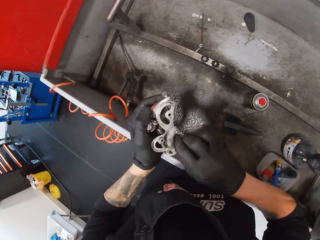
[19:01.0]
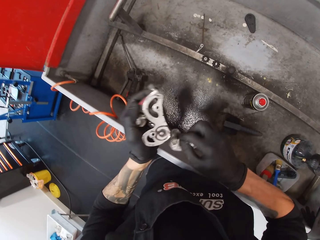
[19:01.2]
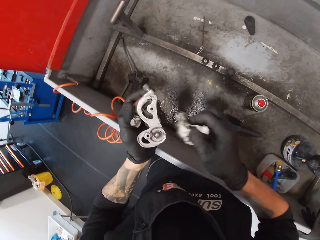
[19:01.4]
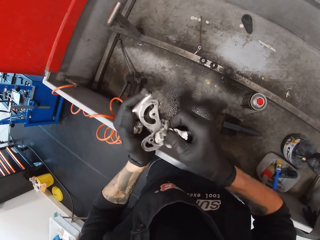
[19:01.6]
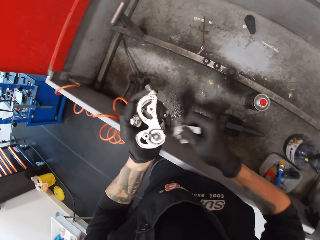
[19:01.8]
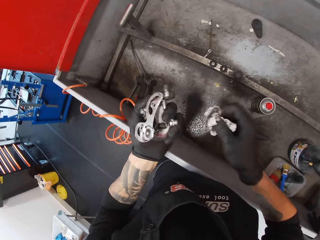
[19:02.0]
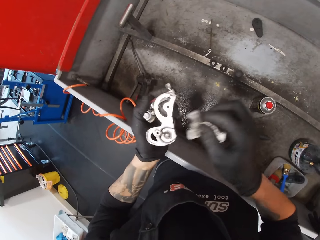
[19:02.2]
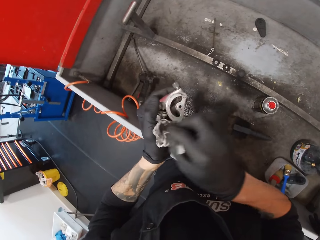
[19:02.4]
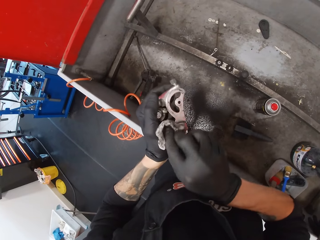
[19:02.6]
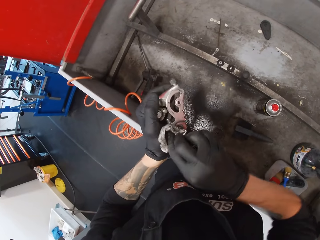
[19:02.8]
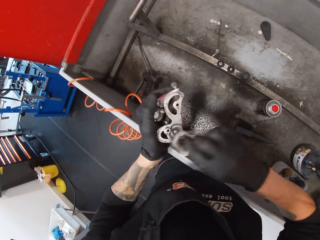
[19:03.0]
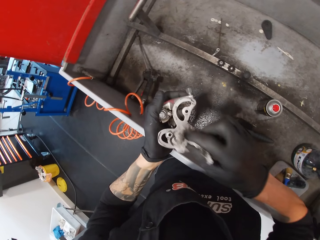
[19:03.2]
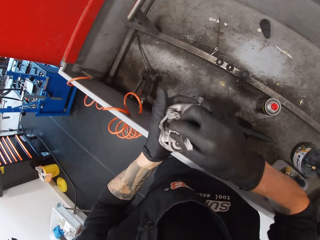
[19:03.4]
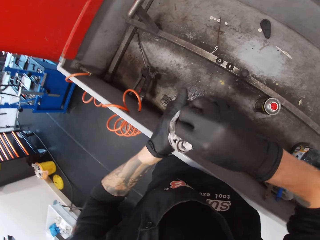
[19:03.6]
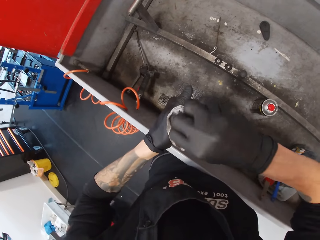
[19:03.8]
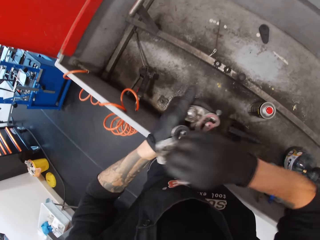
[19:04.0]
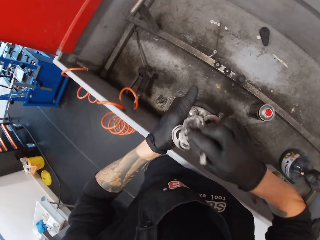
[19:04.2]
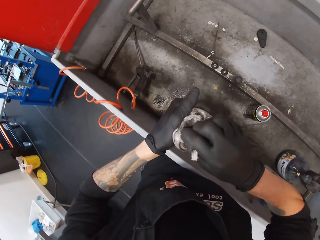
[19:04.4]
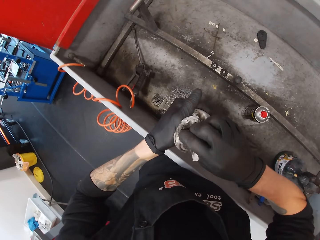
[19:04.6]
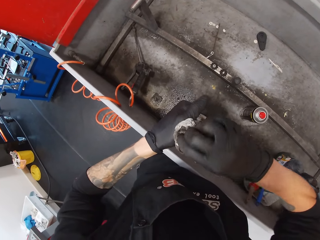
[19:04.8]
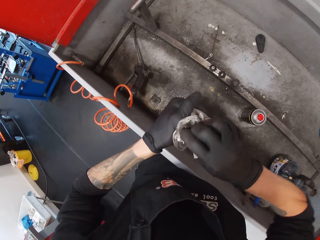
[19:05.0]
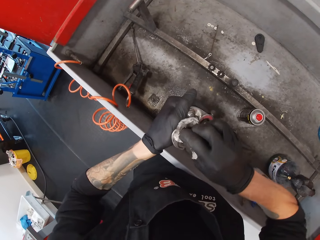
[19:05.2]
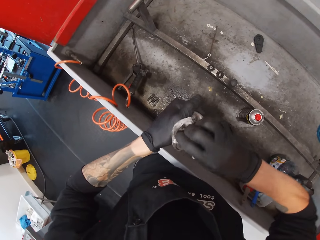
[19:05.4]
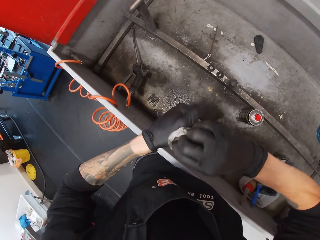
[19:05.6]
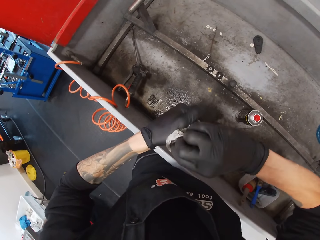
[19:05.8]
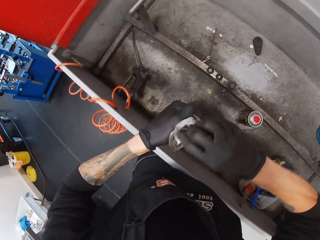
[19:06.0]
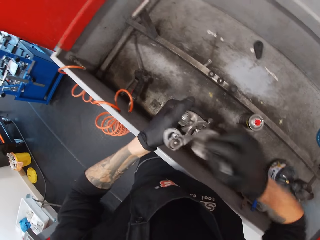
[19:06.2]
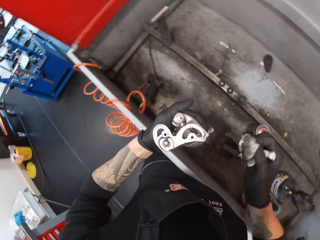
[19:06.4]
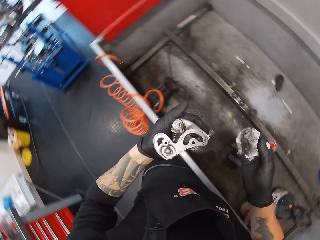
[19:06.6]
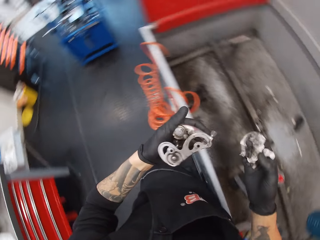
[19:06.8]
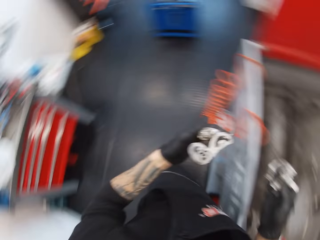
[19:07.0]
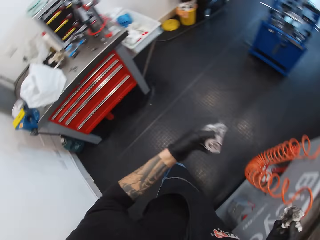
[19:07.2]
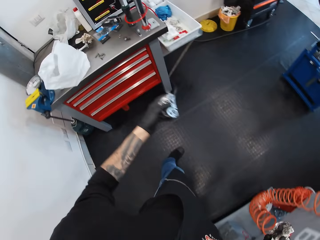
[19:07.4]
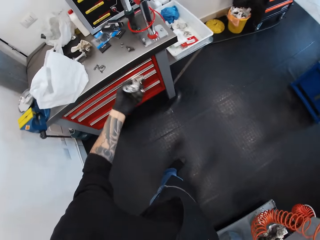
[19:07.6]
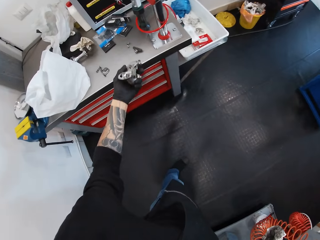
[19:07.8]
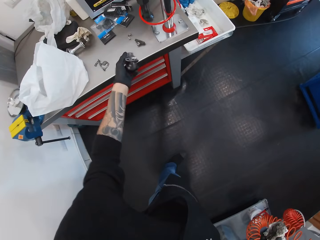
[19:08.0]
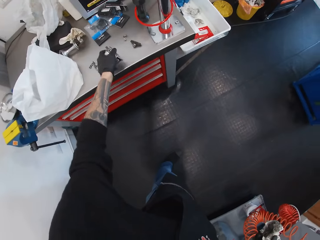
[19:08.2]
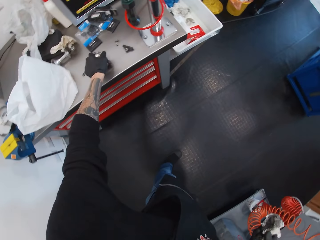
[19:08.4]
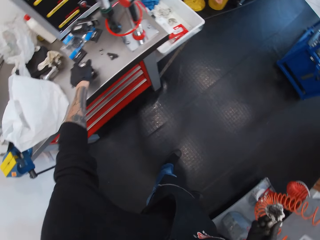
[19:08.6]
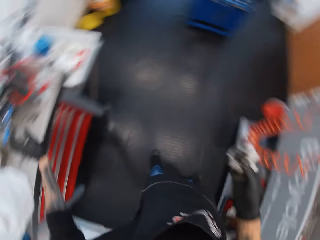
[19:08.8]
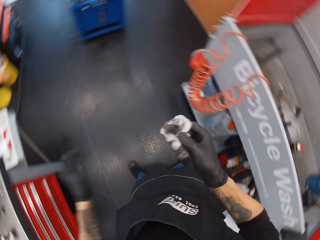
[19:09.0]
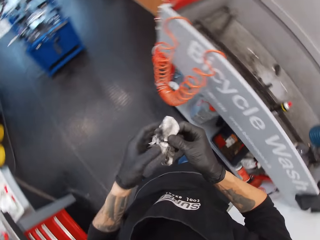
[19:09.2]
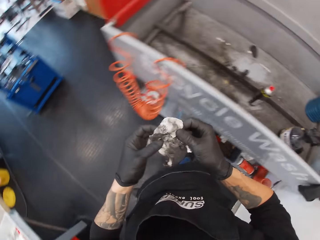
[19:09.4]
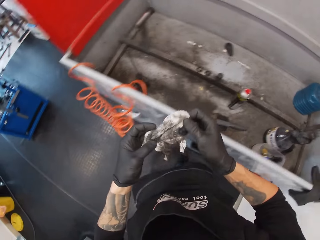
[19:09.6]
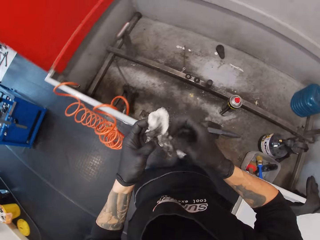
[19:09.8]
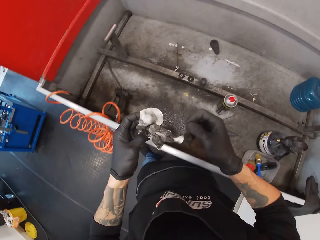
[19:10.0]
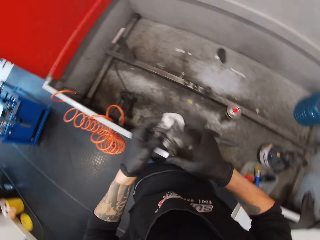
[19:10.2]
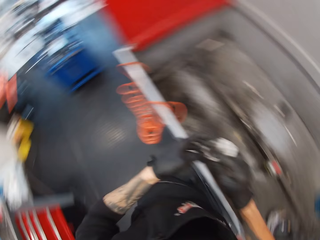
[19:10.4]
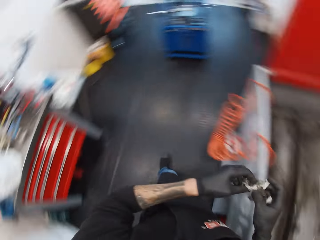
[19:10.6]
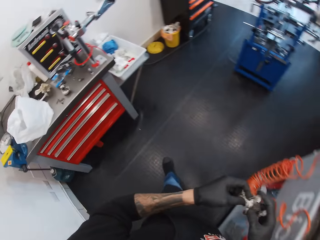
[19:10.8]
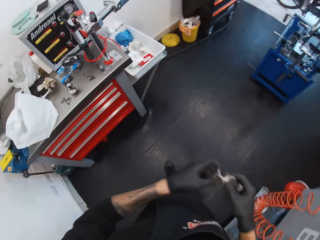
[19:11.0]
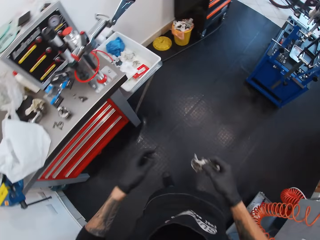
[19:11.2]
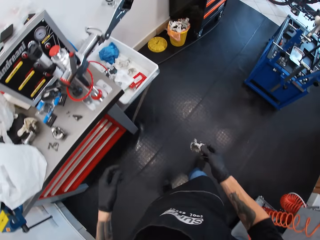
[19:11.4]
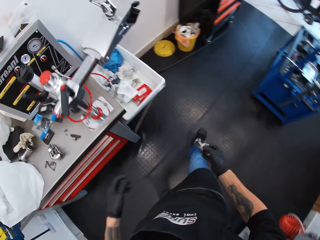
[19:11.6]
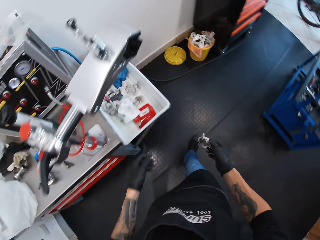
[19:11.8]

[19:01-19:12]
The camera wearer puts the metal on the table. He aligns a tissue with his hands.

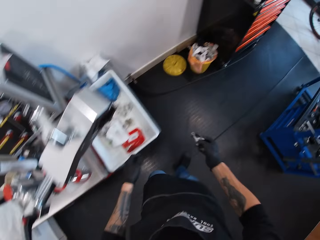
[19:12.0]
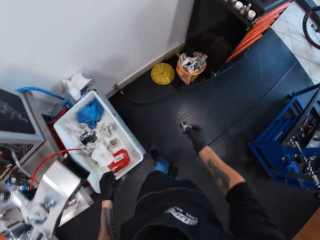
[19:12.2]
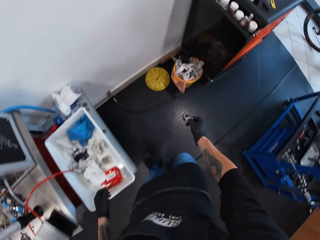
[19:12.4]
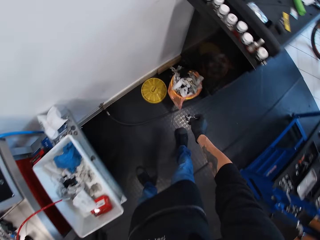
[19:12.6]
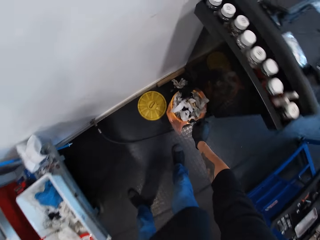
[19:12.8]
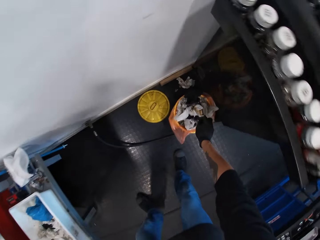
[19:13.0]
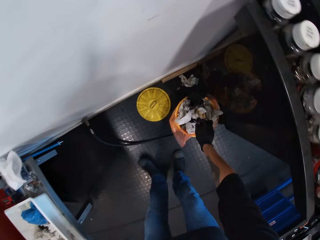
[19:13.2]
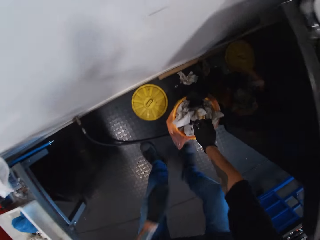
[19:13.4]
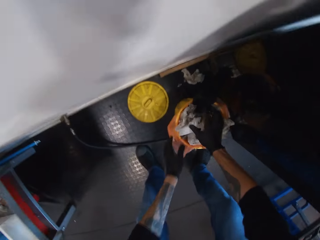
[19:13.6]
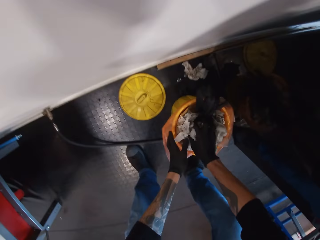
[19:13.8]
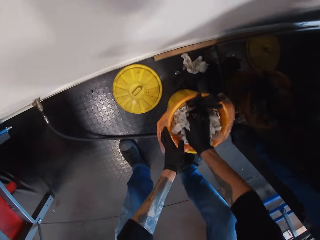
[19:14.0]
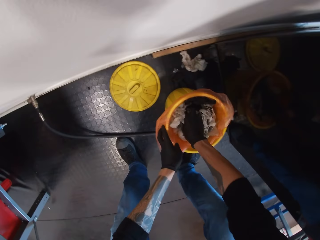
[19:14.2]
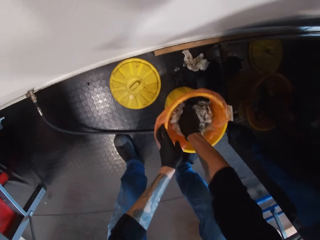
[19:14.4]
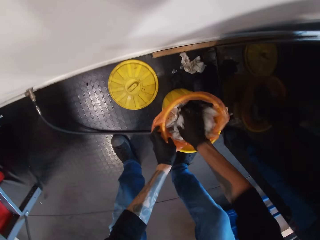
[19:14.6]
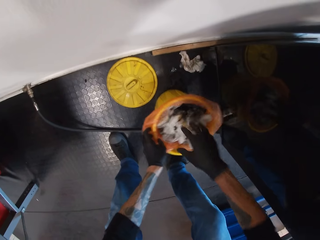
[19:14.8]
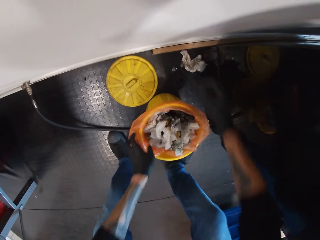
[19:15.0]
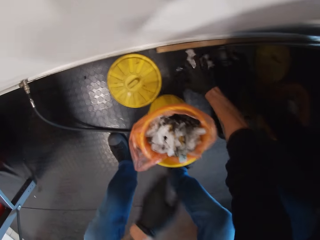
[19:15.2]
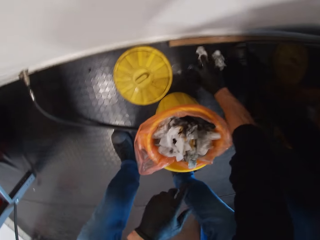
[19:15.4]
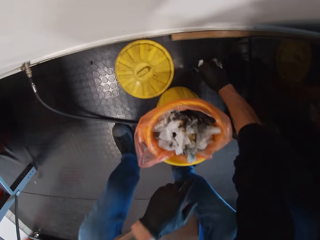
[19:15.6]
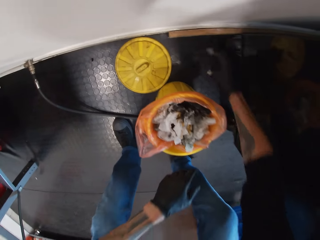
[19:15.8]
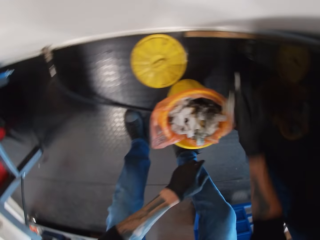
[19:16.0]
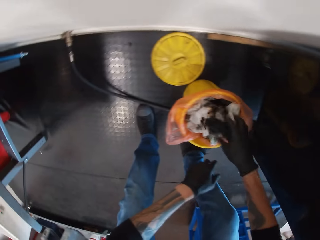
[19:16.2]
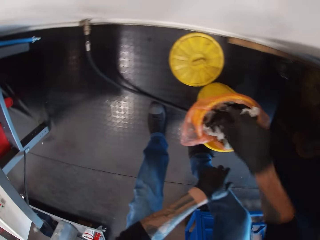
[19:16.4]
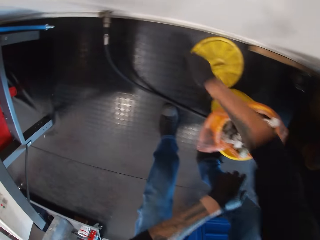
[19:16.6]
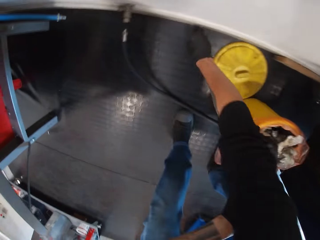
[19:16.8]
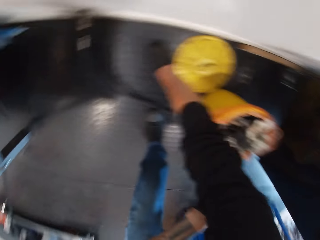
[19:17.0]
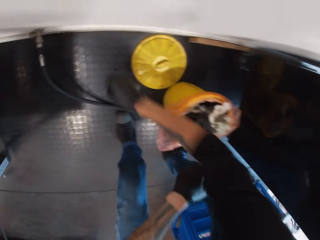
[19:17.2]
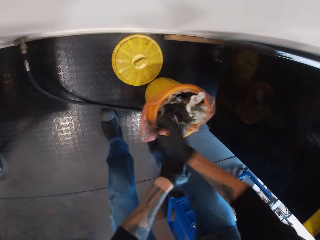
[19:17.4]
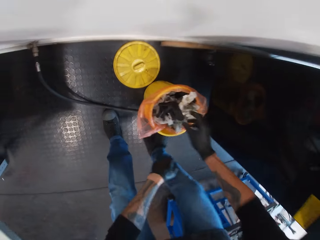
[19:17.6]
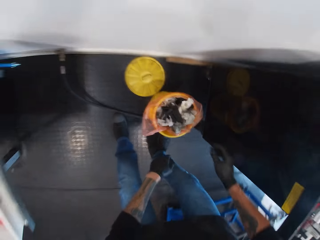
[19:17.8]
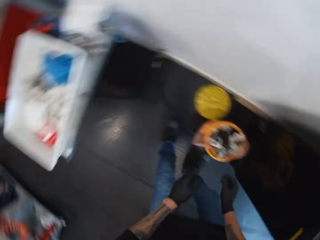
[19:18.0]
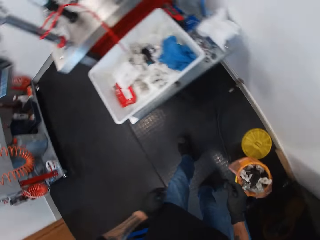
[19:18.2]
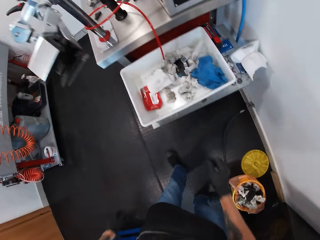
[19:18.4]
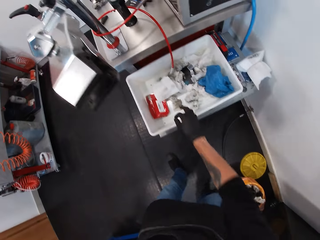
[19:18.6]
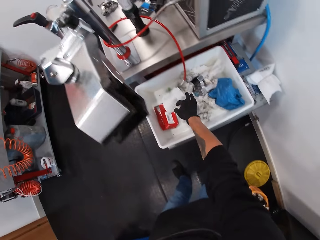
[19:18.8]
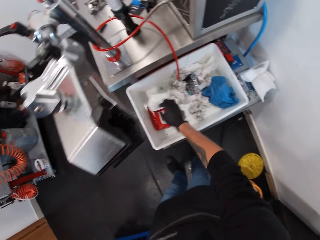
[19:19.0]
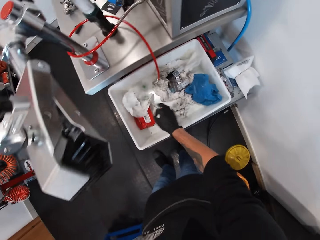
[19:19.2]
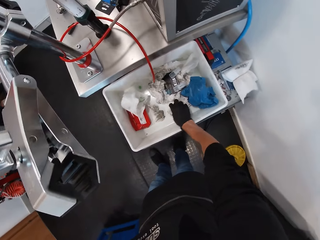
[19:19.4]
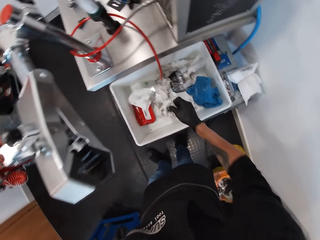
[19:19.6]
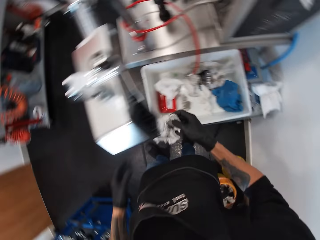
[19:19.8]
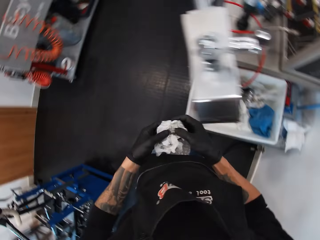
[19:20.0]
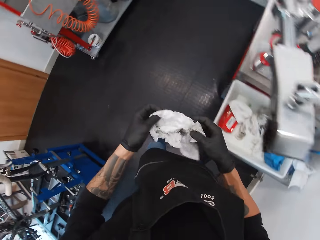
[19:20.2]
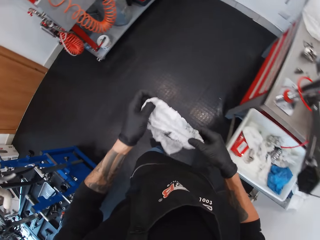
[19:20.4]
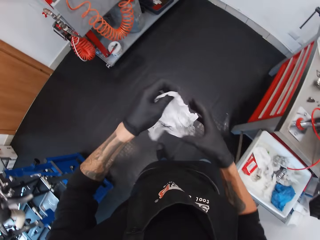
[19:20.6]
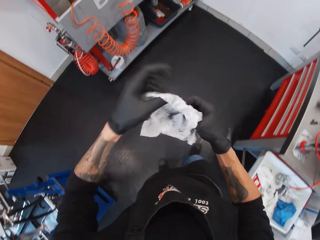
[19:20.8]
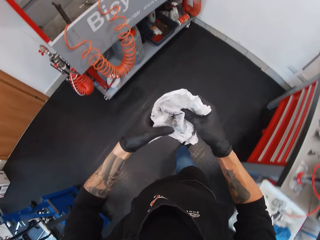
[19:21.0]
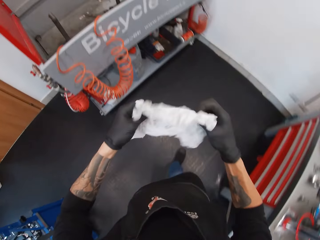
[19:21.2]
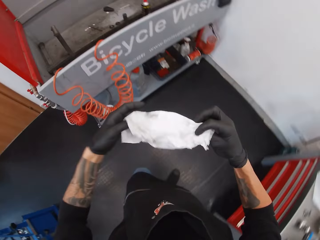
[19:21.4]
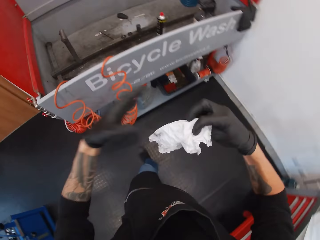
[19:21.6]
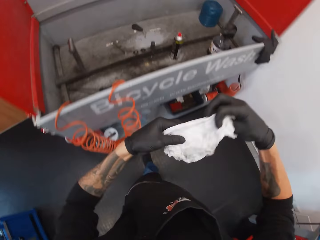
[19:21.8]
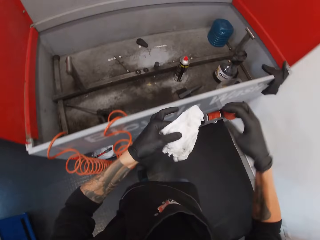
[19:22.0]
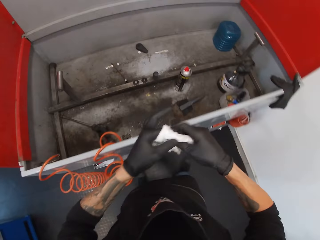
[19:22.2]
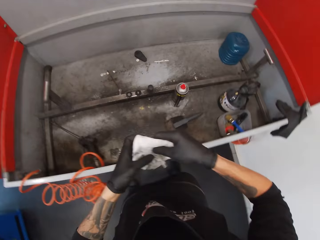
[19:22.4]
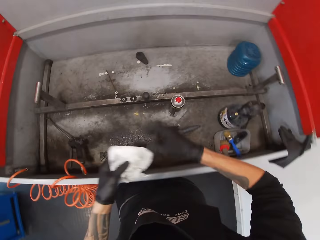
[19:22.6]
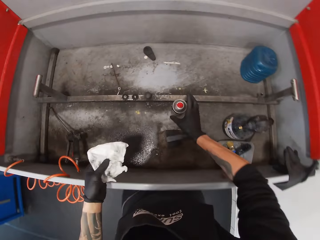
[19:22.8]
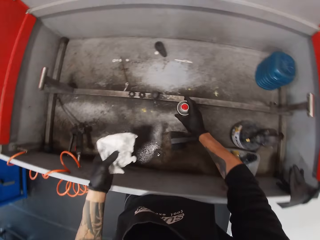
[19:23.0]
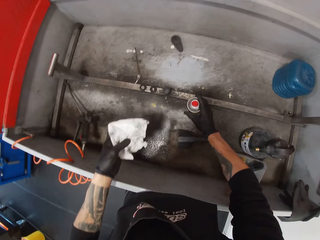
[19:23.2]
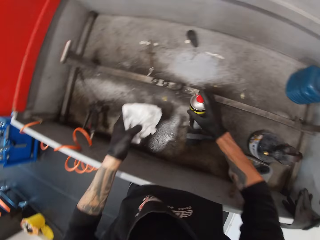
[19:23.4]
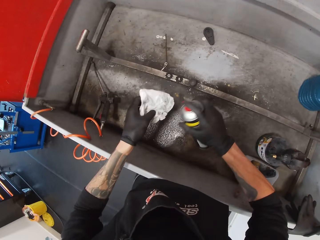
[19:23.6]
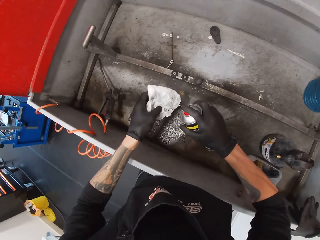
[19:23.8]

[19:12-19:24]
The camera wearer walks around the room. He drops the tissue in the dust bin. He presses litter with his hands. He picks up the litter from the floor. He pushes the dirt in the dust bin. He places the litter in a bin. He picks up the litter and throws the litter in the bin. He touches the tissue with his hand. He picks up the tissue from the container. He folds the tissue. He picks up an antiseptic or bottle.
